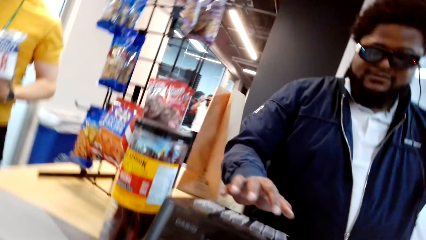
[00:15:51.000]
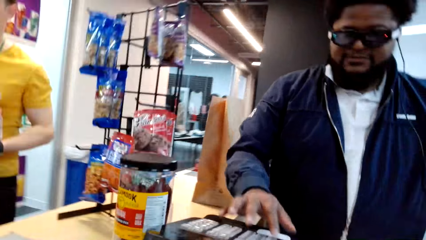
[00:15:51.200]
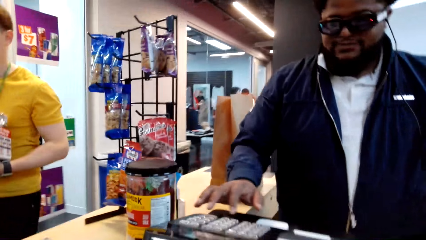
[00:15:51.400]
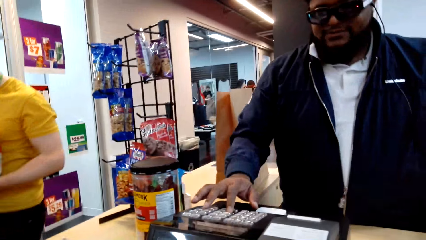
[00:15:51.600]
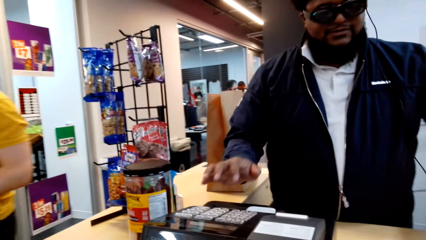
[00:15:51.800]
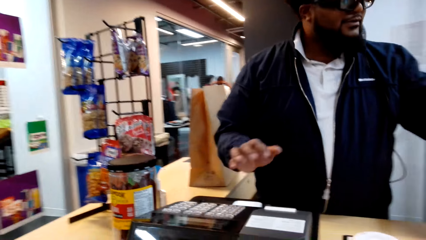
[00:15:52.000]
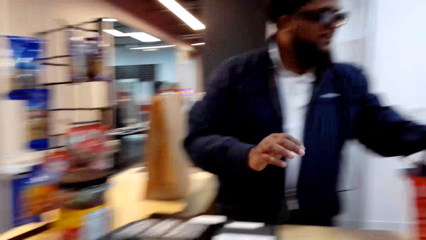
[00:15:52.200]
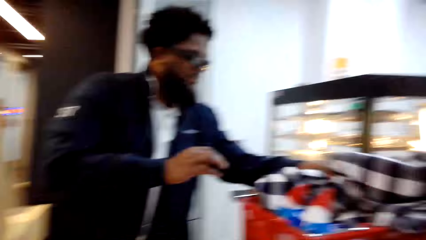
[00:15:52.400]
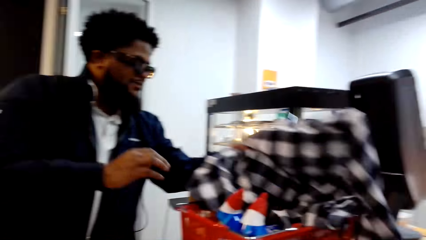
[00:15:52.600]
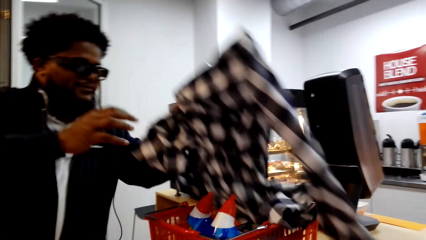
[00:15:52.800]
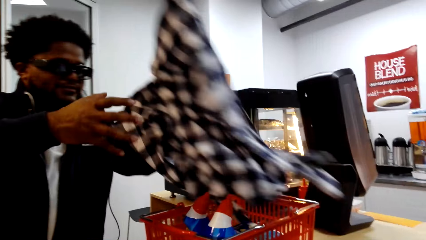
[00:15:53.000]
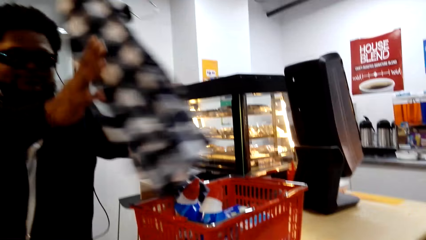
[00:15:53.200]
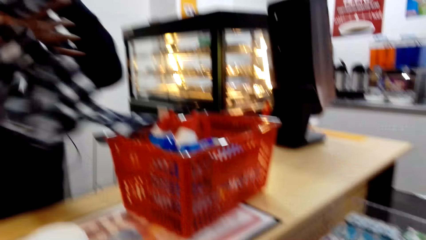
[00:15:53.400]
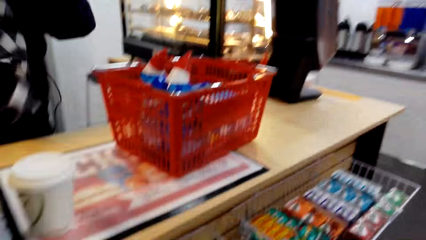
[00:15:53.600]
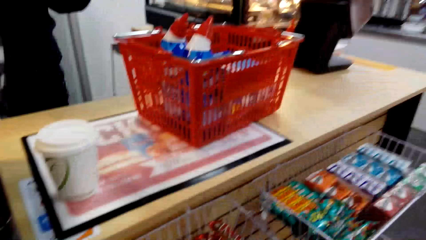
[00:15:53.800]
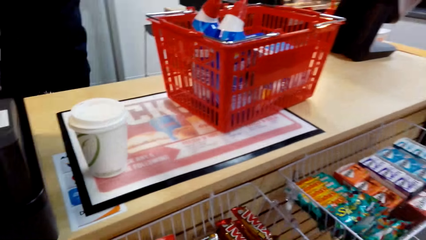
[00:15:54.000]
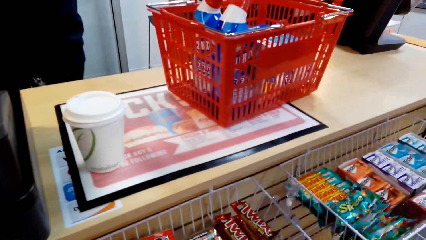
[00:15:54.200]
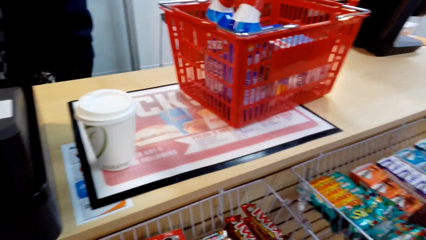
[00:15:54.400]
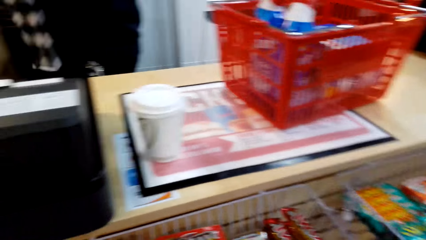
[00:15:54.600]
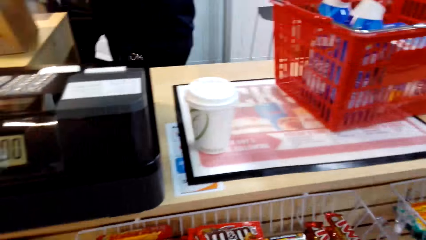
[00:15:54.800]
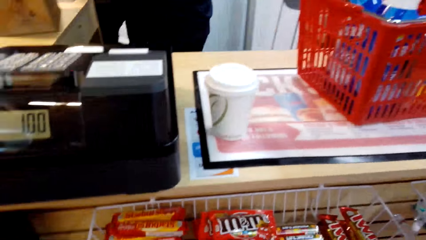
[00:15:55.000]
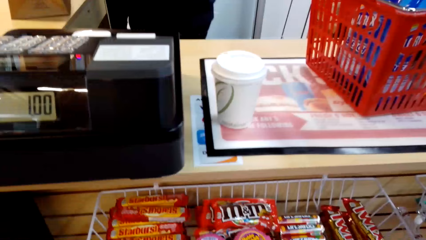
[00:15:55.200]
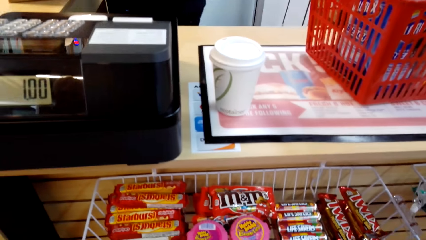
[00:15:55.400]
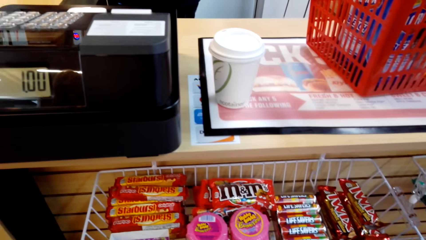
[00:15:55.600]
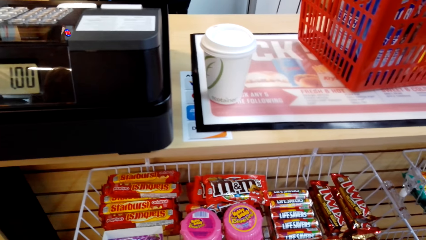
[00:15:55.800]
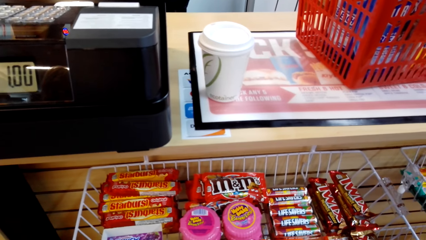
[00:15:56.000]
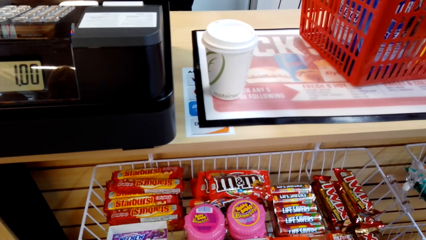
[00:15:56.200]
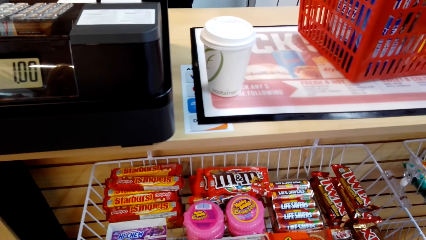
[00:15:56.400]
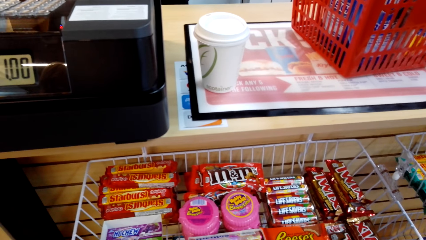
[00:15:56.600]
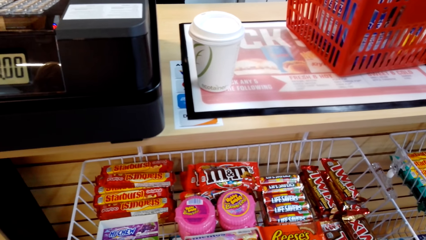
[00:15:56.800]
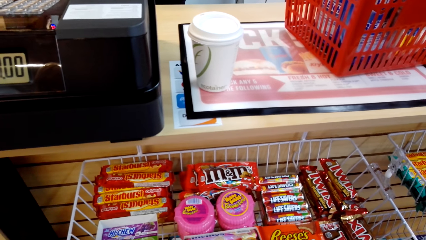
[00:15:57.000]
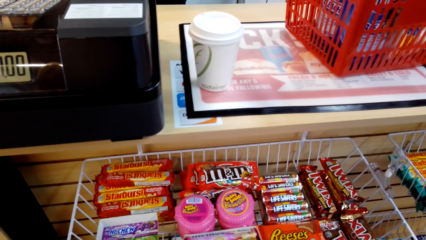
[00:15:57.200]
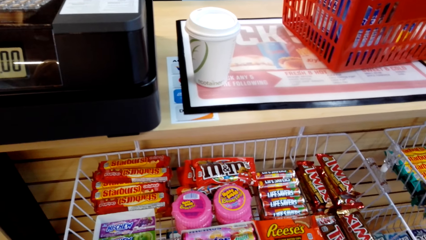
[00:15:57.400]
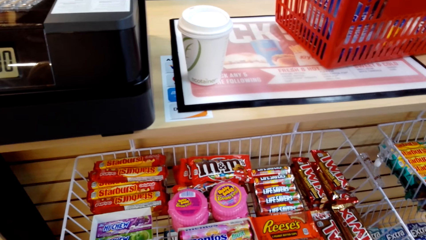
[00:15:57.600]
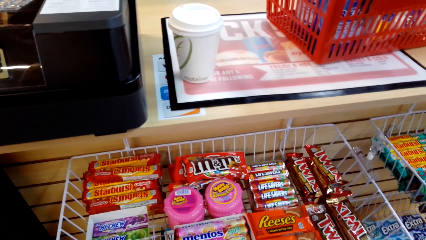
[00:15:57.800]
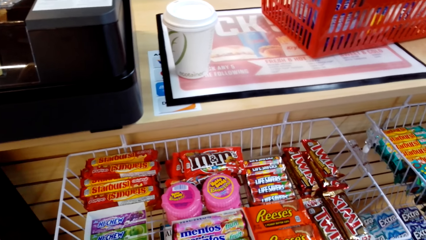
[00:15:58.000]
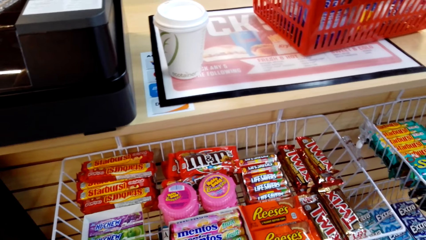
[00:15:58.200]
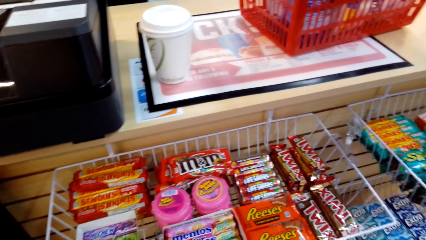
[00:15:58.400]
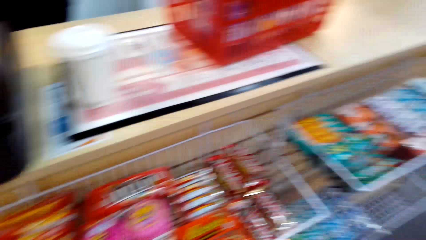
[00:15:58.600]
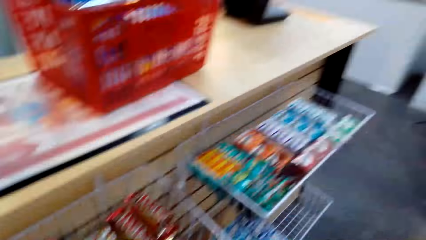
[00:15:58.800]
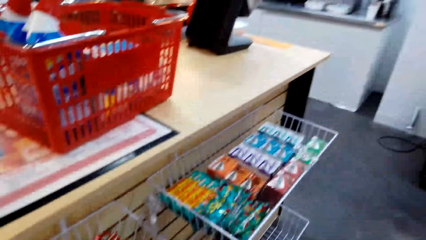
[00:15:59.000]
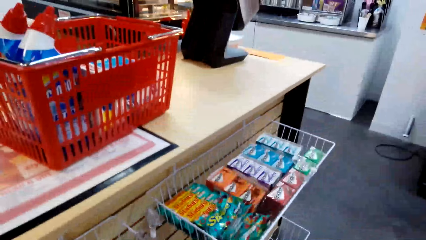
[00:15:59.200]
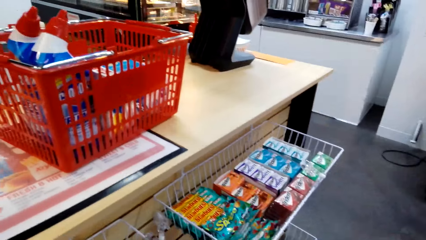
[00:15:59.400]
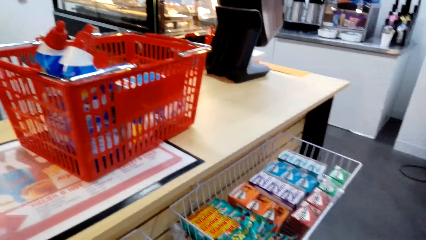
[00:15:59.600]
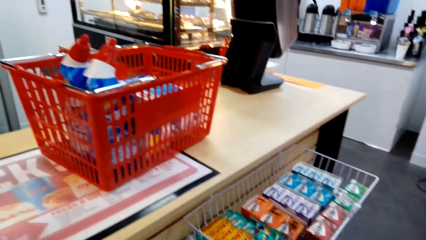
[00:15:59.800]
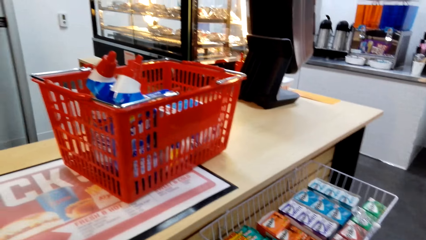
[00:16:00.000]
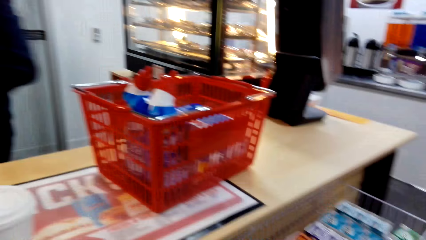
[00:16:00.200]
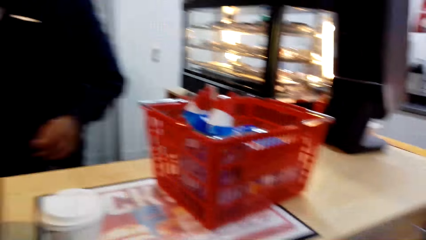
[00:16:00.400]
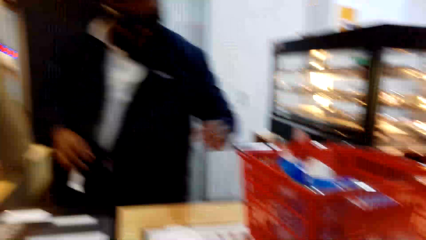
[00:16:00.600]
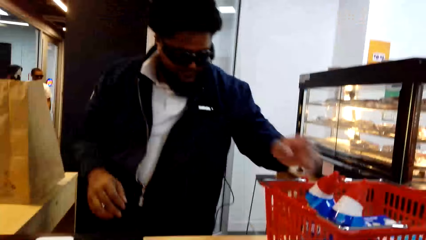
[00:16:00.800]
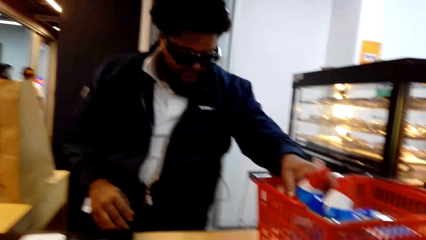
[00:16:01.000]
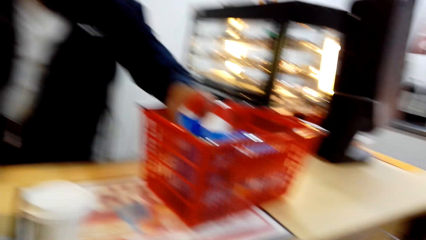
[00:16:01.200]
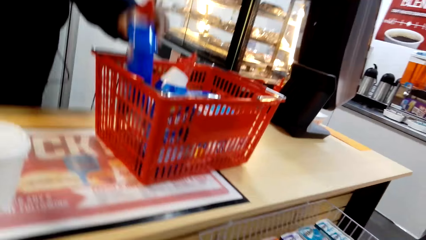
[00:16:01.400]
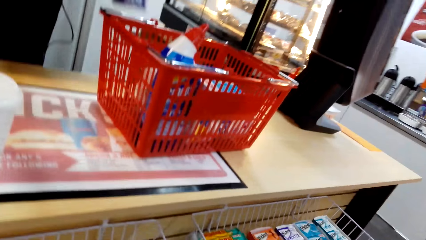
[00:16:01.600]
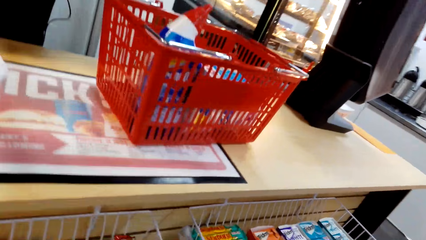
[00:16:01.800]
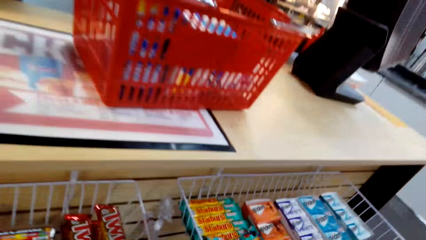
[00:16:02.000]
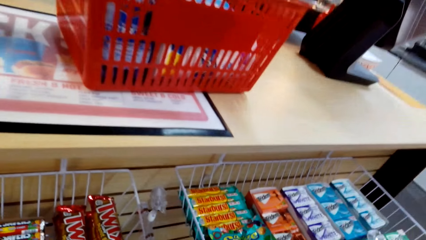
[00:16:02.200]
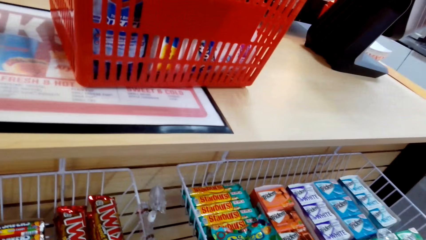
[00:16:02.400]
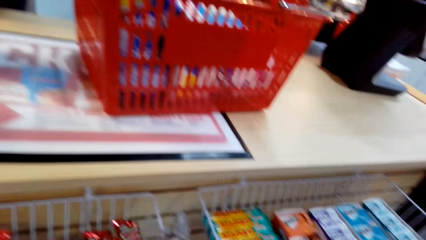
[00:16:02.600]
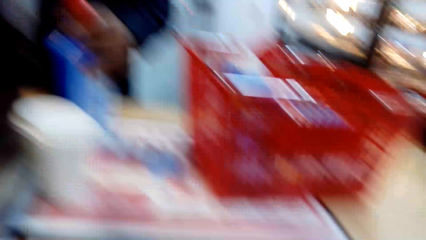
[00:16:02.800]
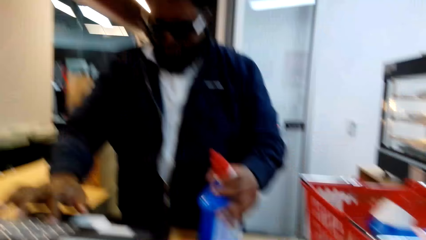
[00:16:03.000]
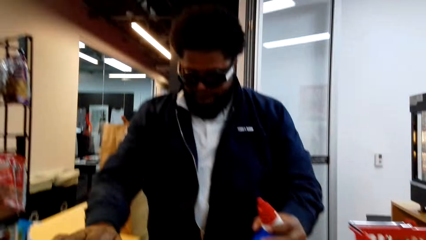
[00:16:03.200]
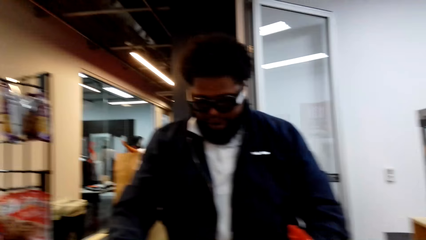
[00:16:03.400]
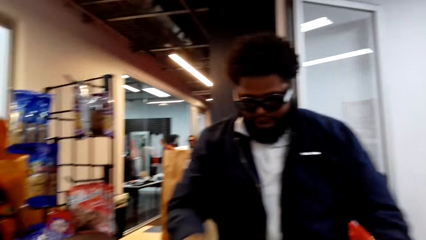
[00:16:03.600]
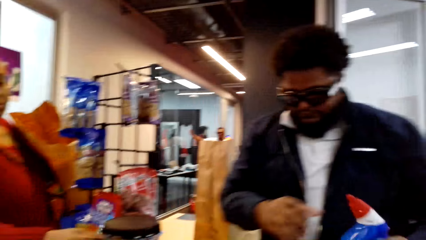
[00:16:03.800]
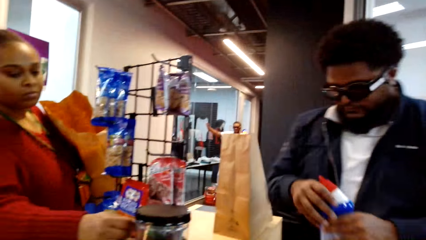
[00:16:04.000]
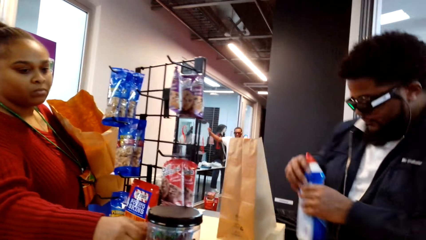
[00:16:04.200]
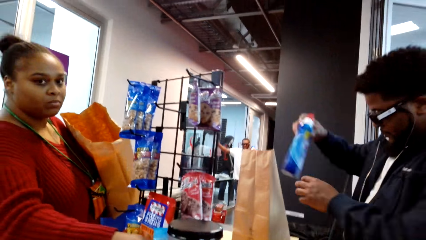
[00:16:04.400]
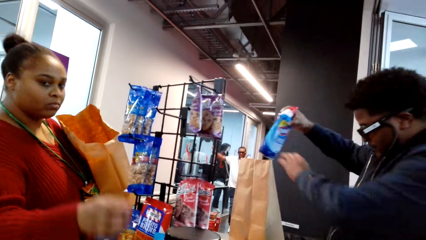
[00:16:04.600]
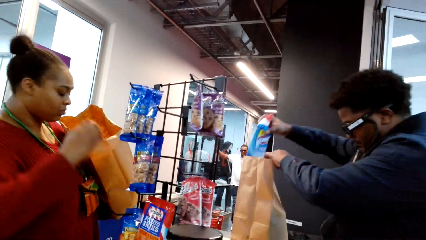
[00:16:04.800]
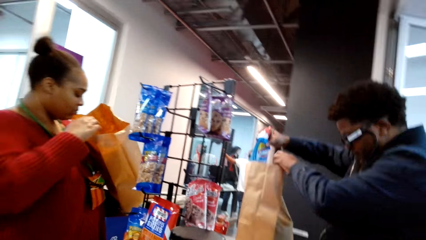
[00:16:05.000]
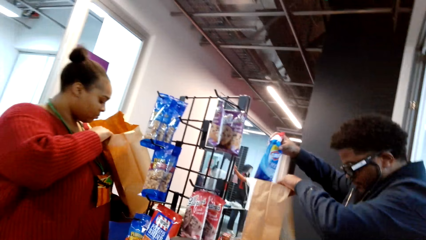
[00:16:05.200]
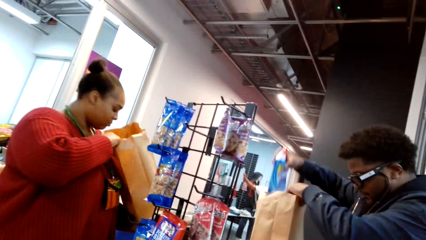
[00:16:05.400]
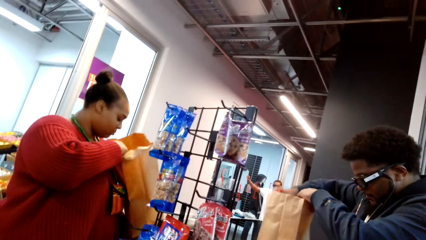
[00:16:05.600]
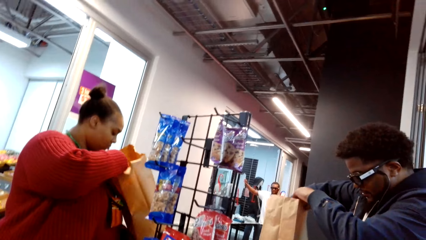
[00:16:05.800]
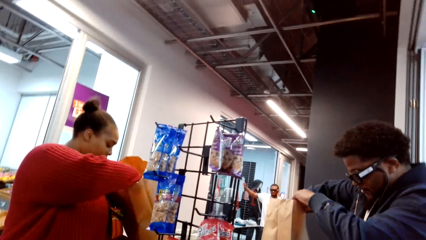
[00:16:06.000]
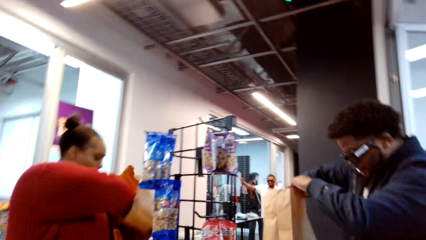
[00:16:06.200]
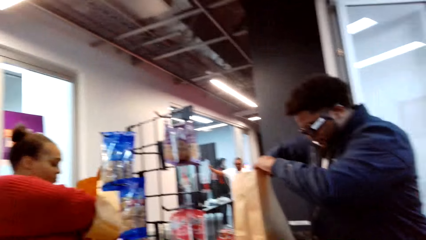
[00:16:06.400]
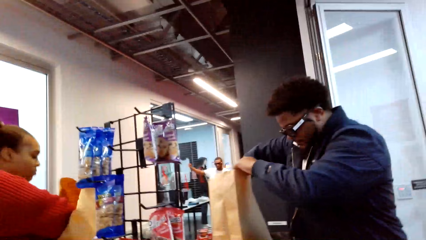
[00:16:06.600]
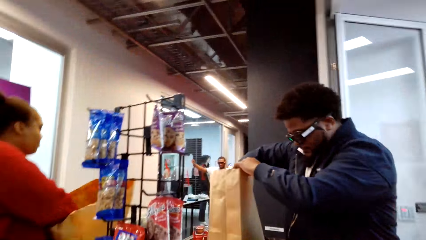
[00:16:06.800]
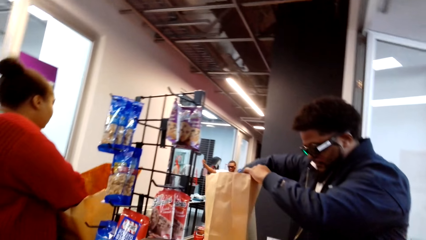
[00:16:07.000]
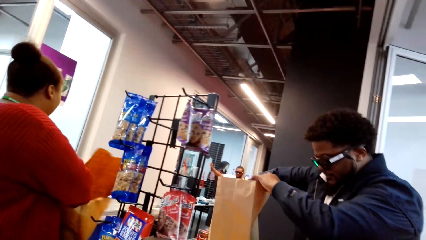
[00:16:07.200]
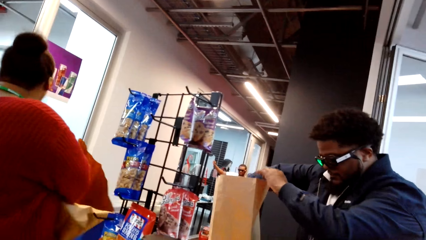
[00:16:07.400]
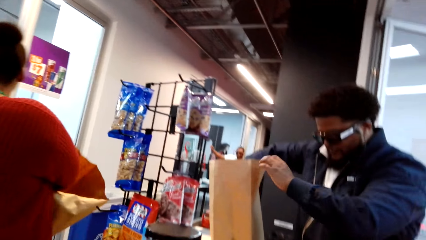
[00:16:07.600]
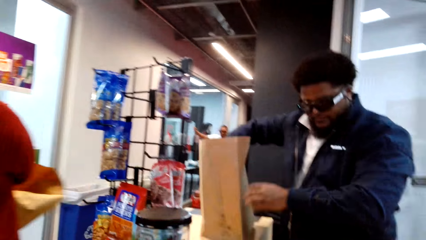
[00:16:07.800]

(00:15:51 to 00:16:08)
A man dials something and picks up the cloth. The camera wearer looks around. They look around again. The man picks up the detergent and puts the detergent in the bag.
